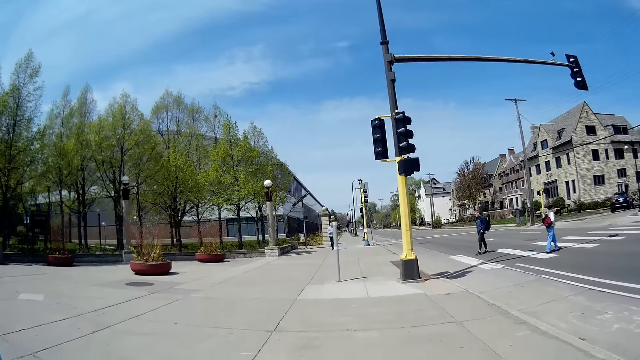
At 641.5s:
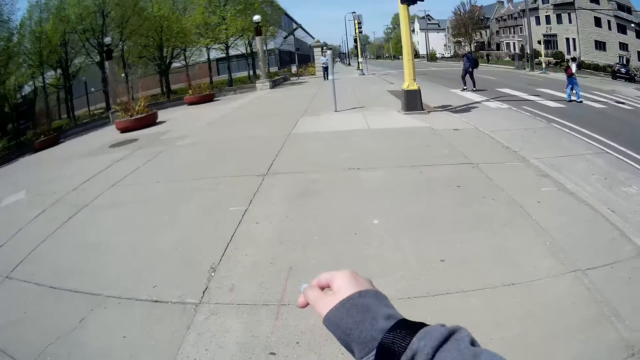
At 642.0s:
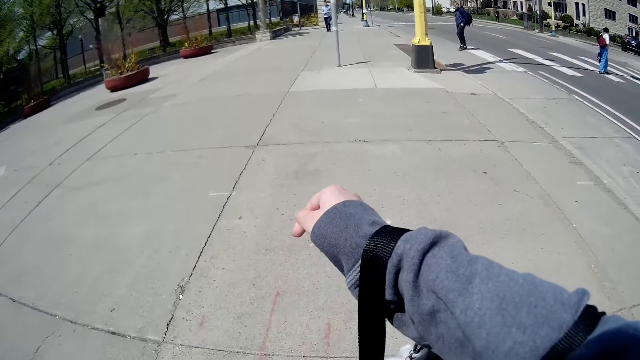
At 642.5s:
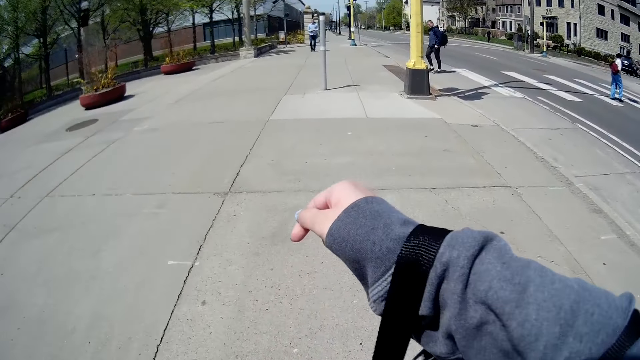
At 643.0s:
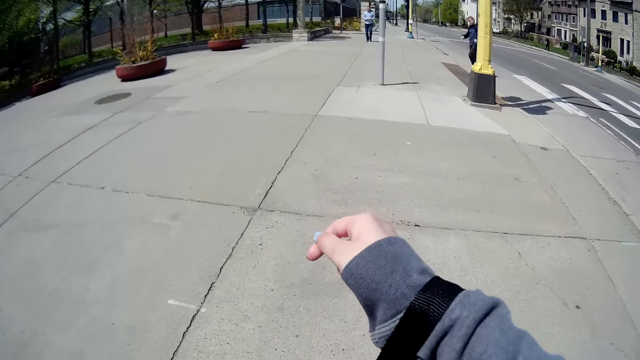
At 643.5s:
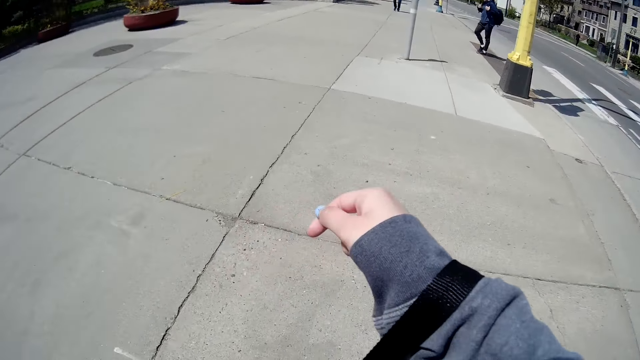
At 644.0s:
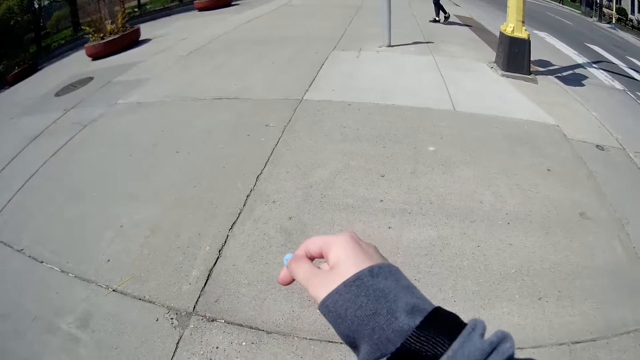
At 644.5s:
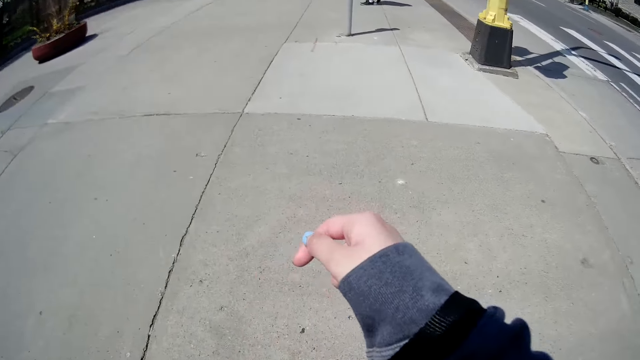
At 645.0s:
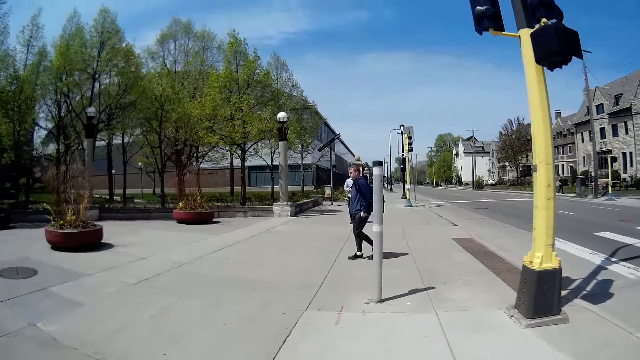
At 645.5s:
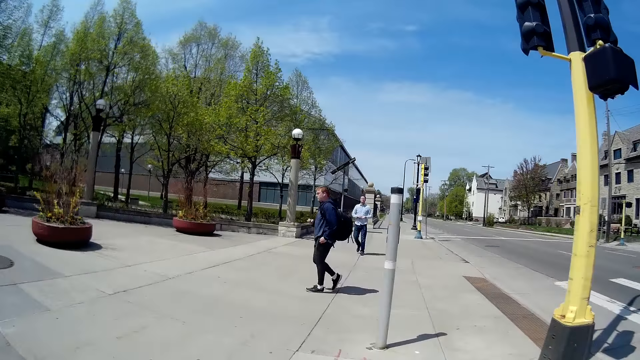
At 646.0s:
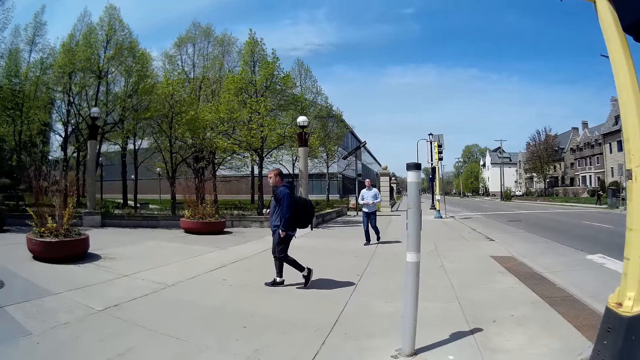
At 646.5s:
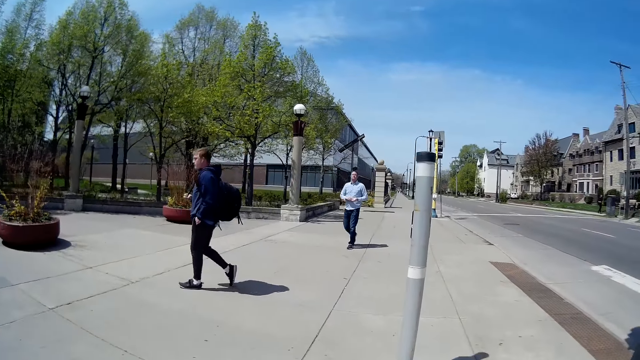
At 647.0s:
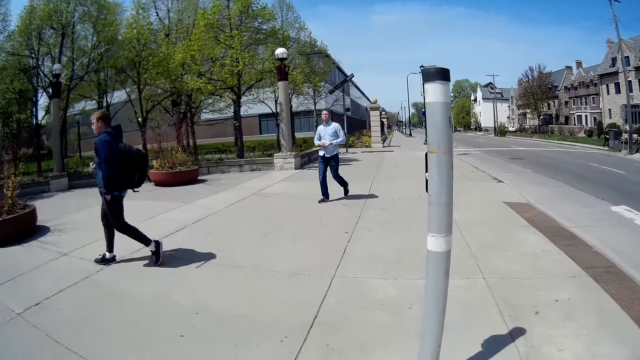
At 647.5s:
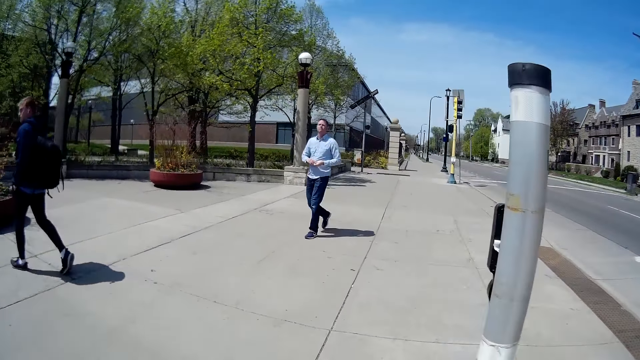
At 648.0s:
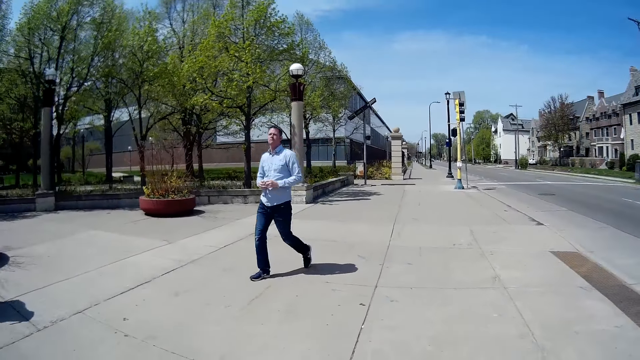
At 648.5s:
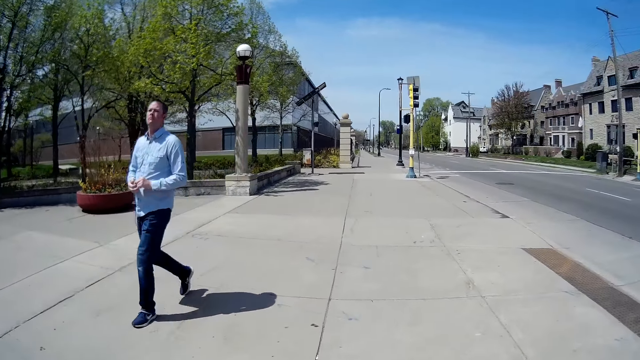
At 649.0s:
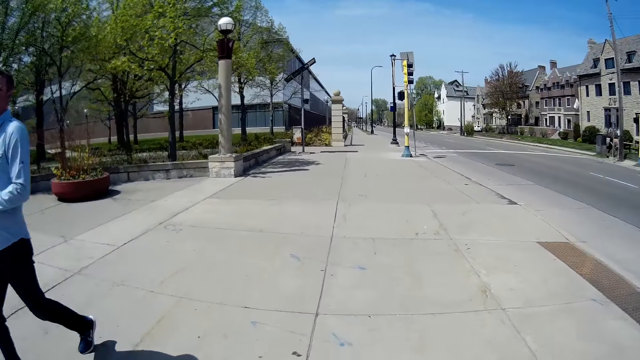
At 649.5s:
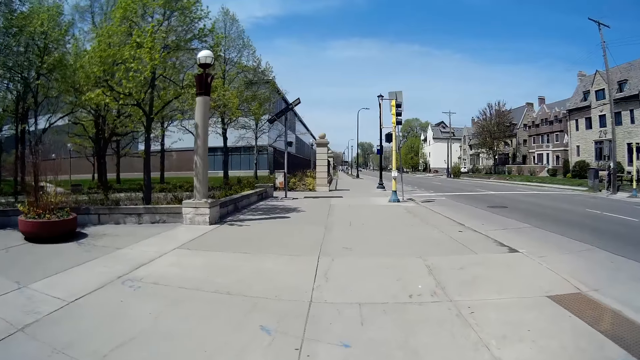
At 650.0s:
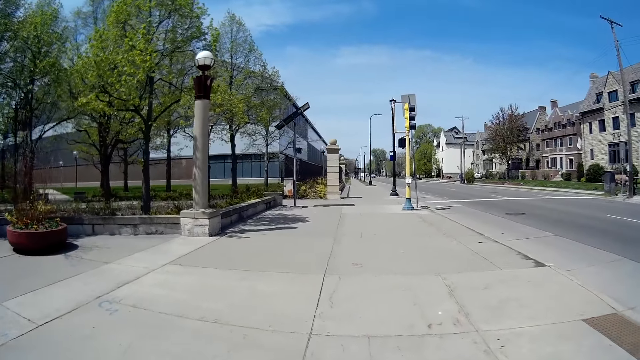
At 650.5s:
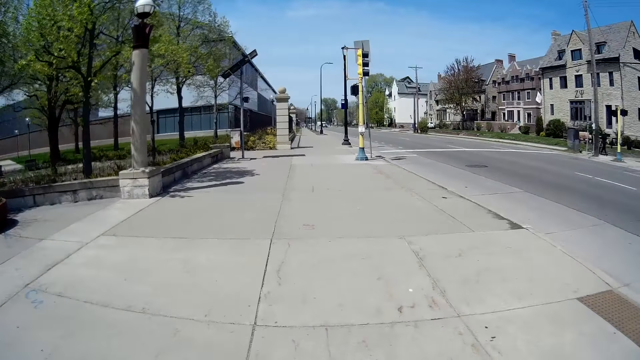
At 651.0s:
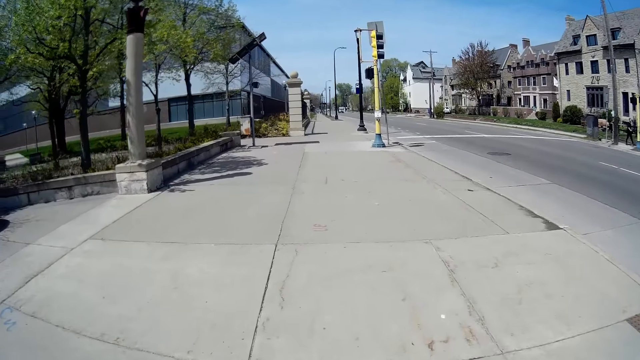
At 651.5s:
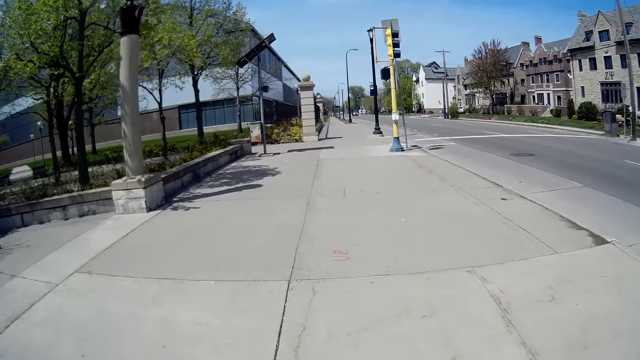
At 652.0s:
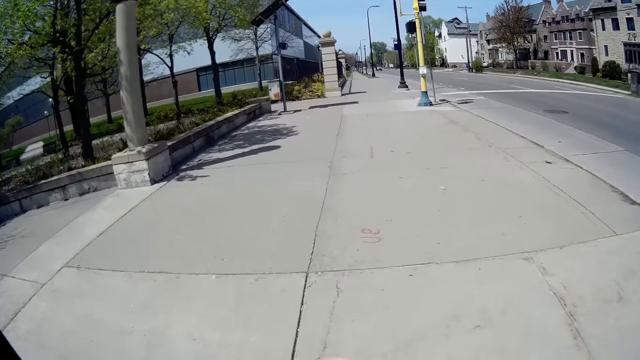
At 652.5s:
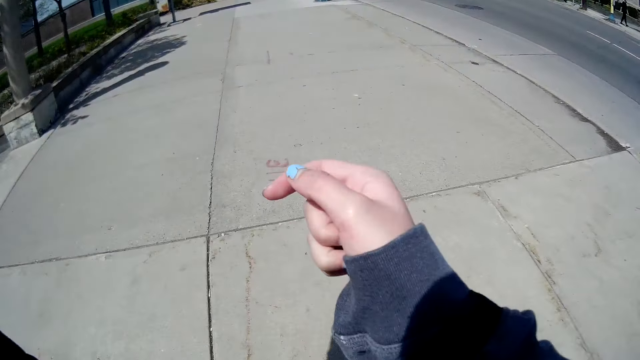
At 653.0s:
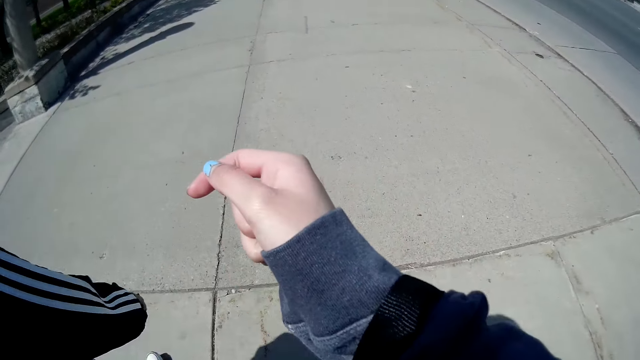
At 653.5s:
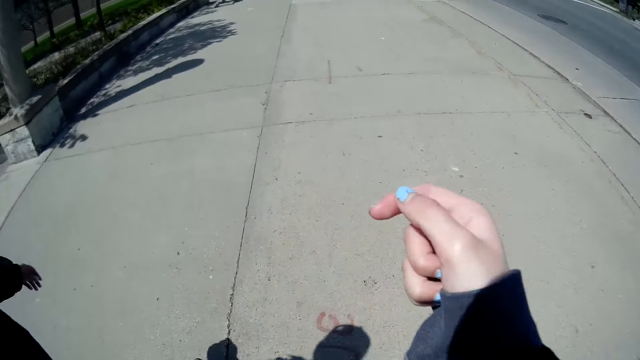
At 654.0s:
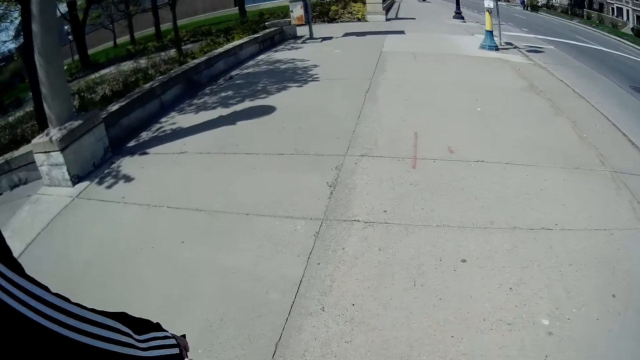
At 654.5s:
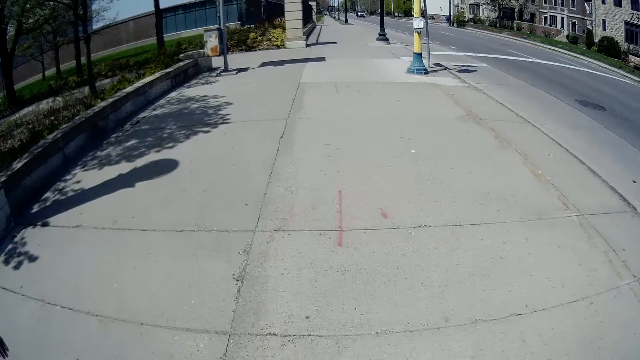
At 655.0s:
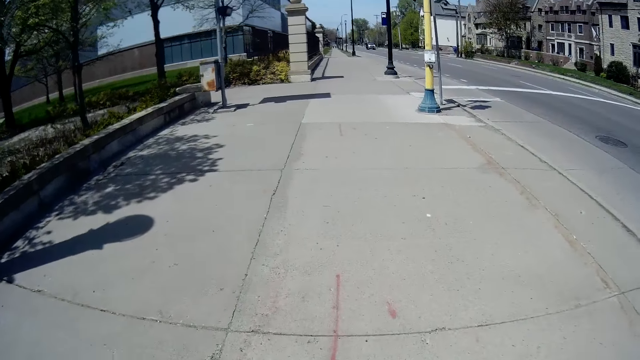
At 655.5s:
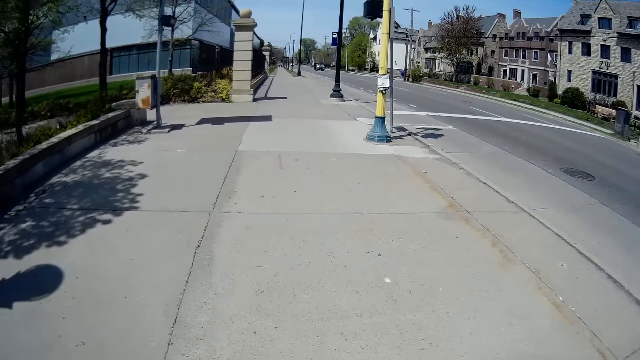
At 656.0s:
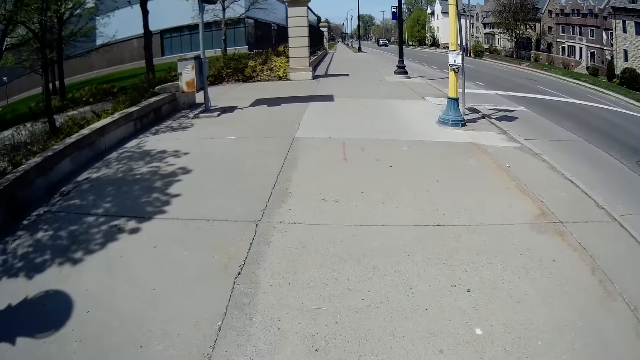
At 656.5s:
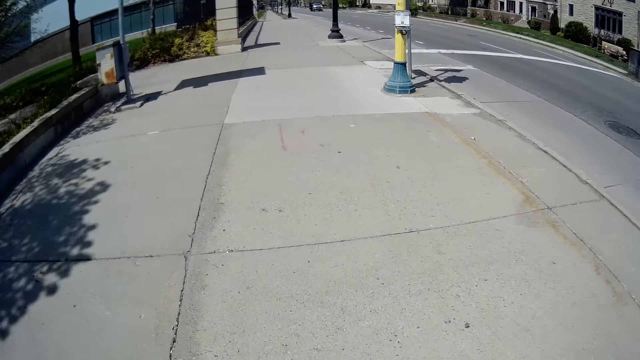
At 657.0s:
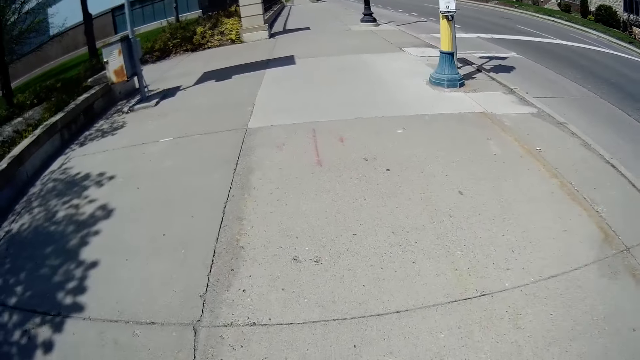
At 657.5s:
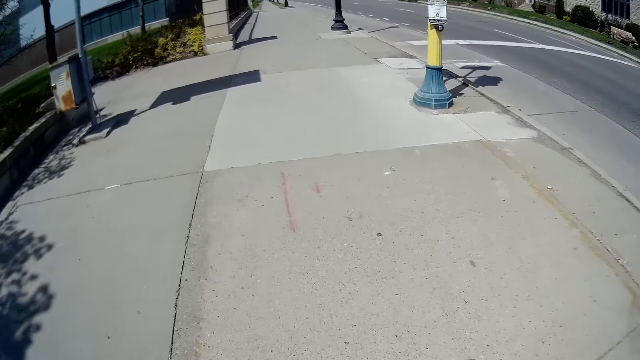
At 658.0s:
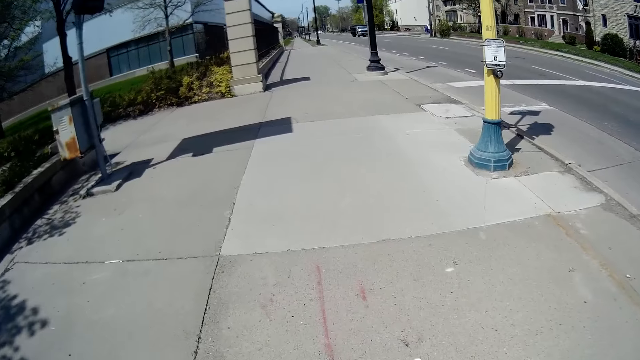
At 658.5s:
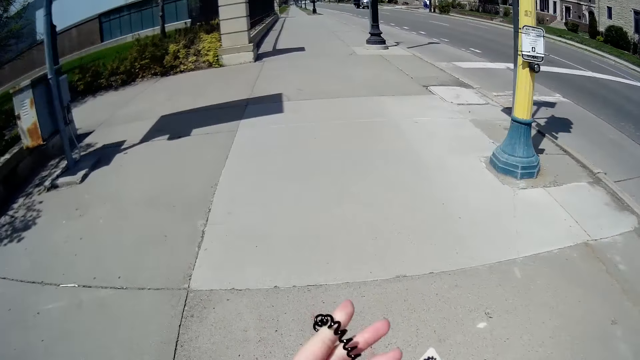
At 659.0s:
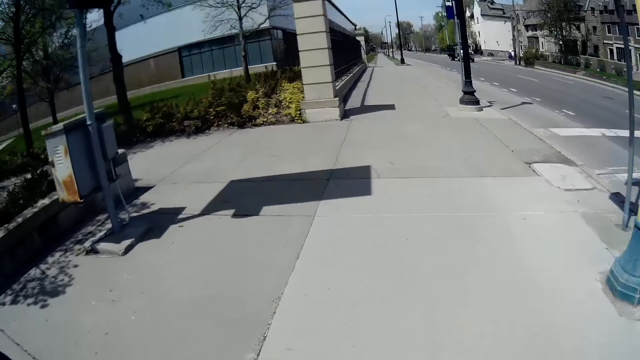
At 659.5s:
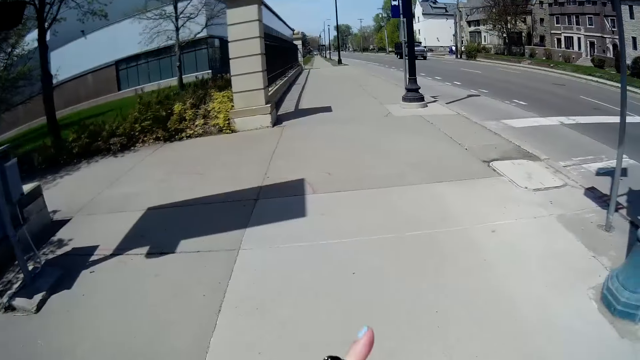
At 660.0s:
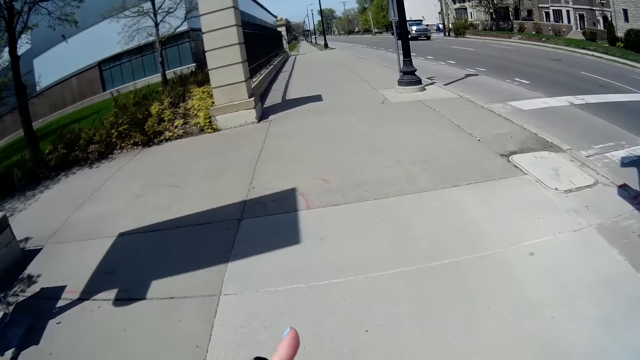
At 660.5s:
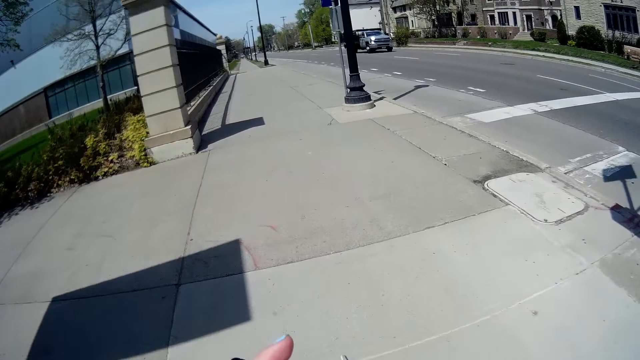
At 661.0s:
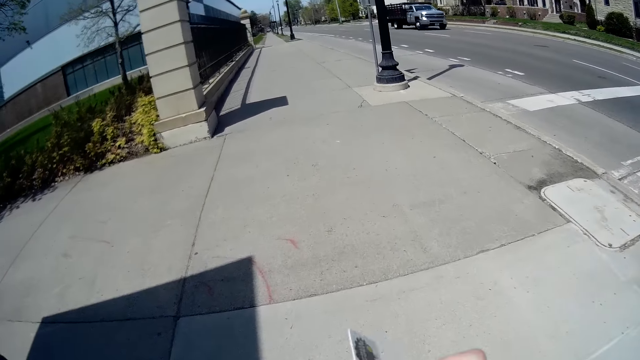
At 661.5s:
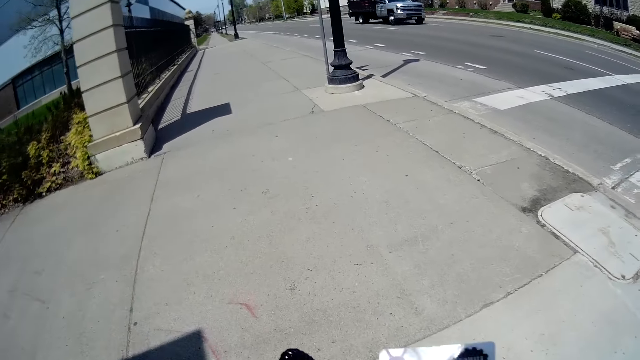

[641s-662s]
The camera wearer moves a hand. They walk on the pavement. They interact with the woman.
